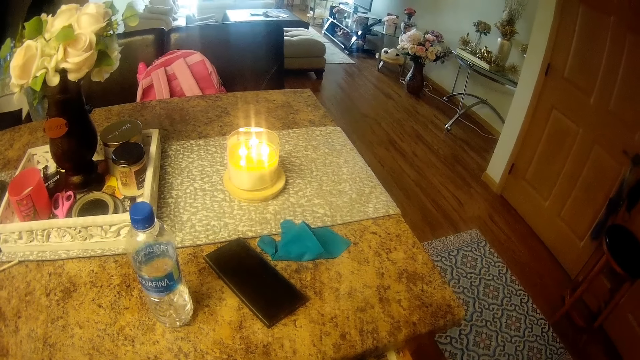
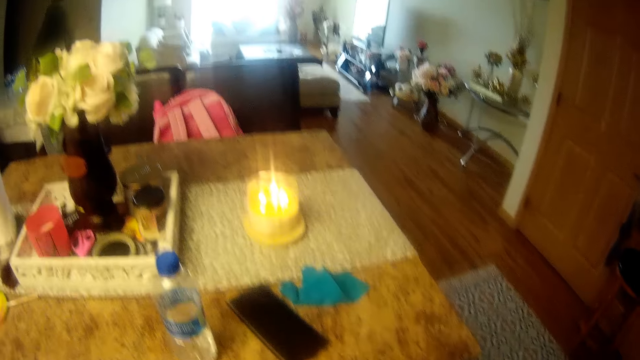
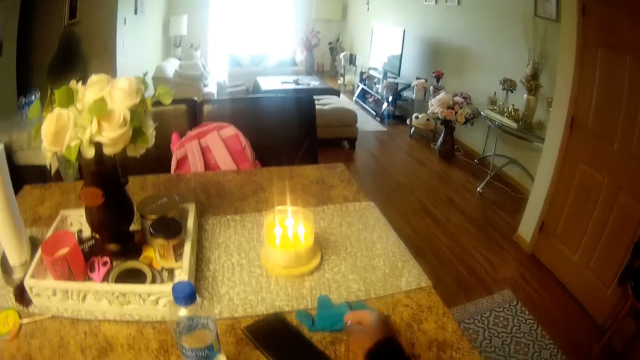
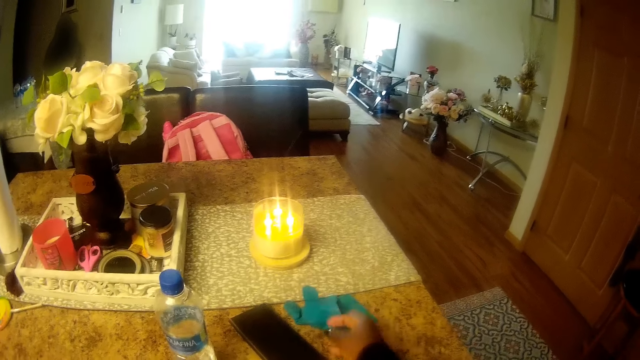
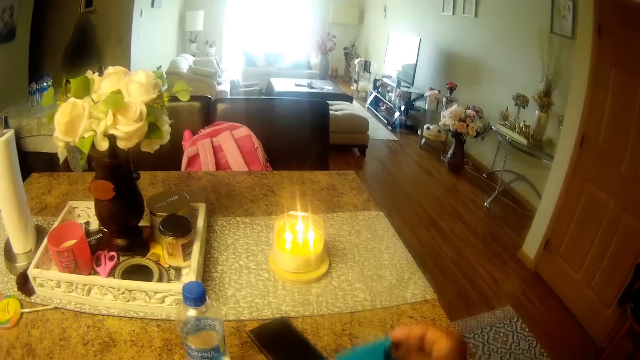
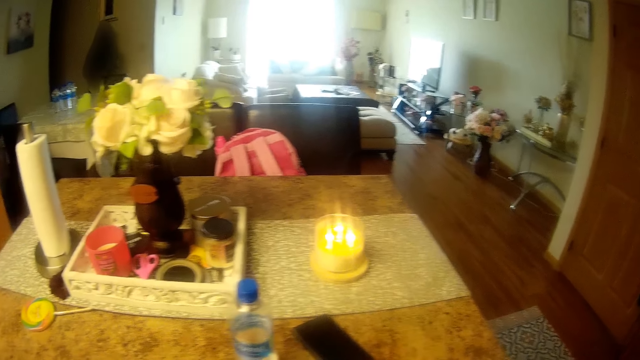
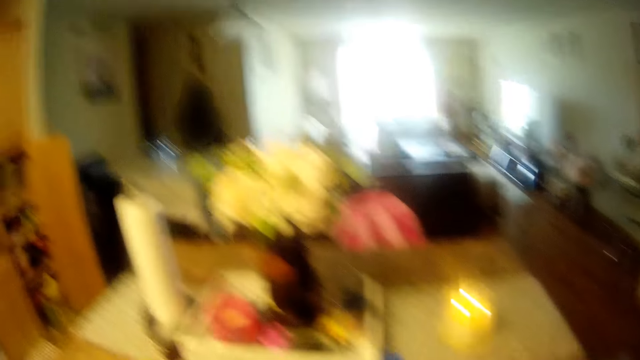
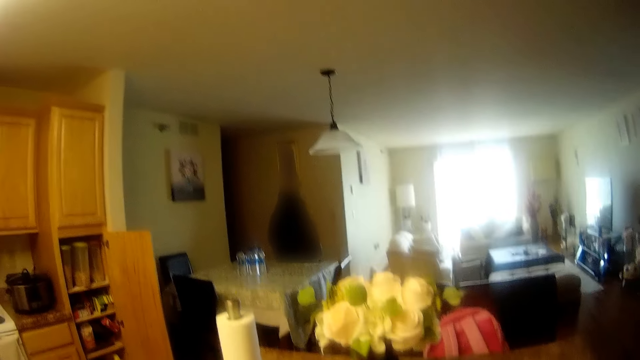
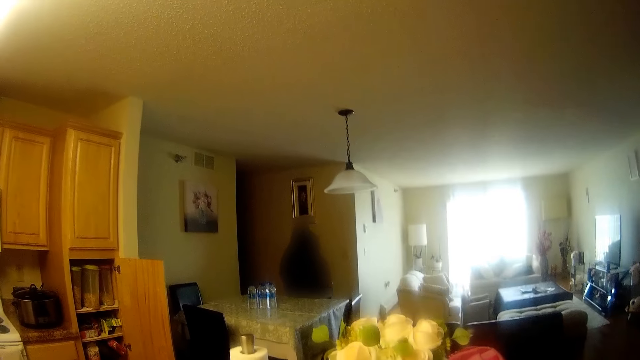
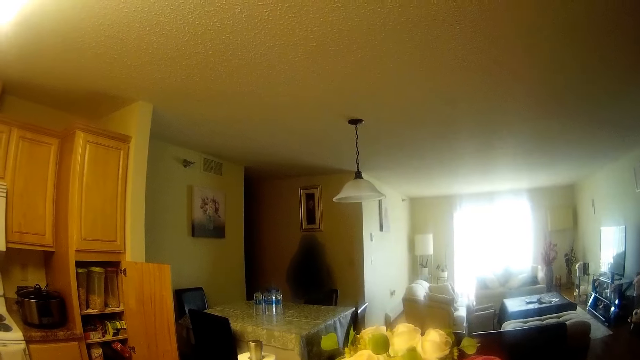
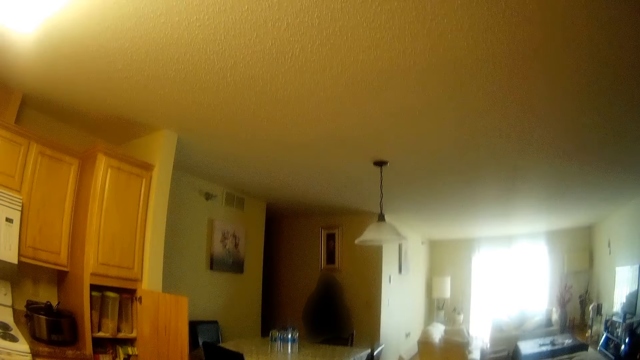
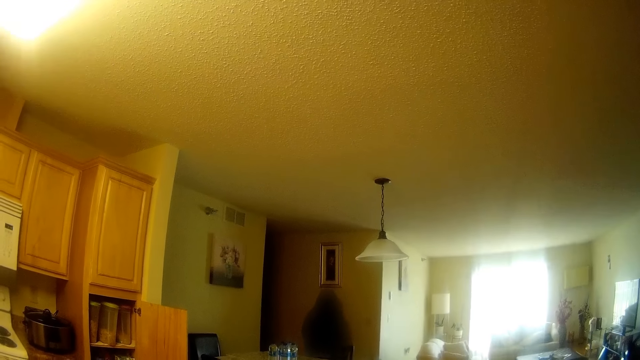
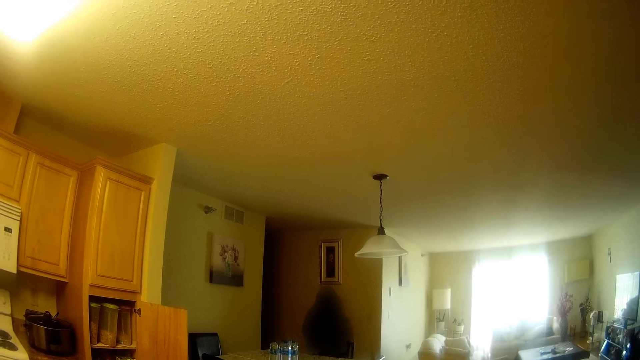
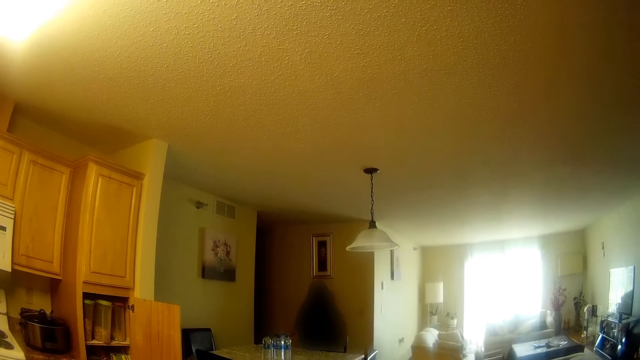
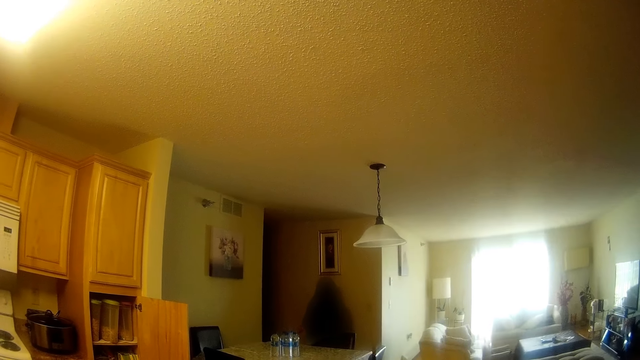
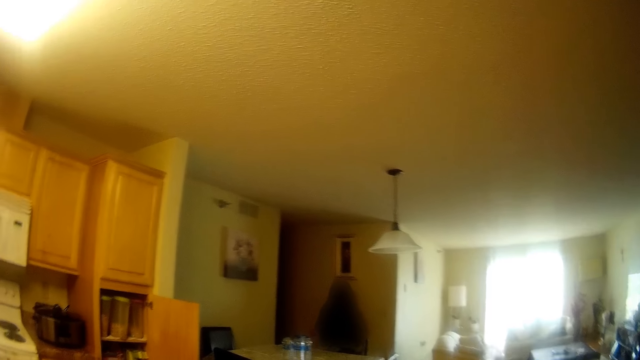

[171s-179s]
The camera wearer looks at the kitchen island. She picks a glove or rag on the table in the kitchen with her right hand.

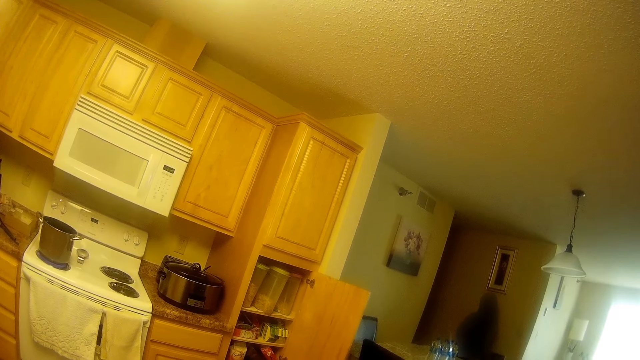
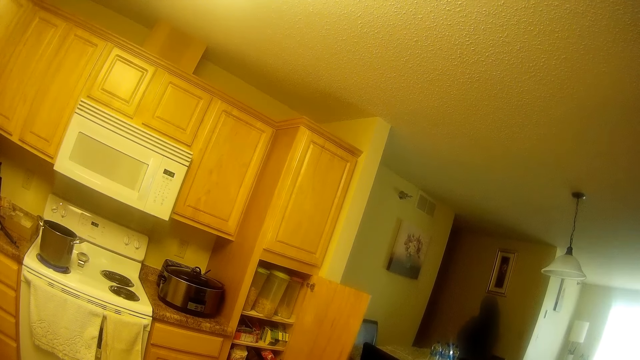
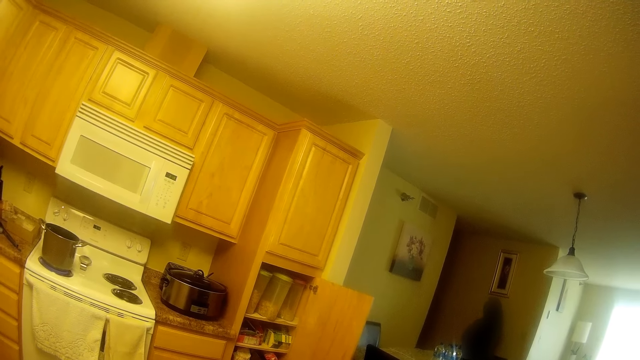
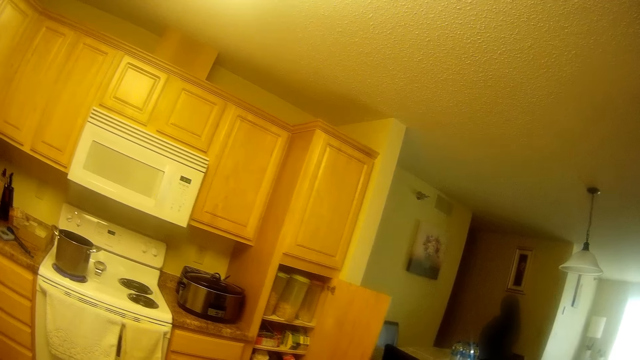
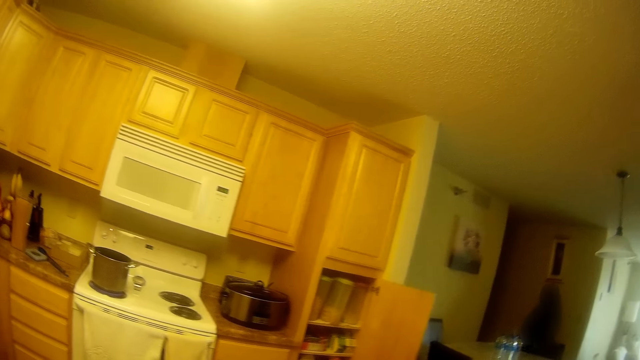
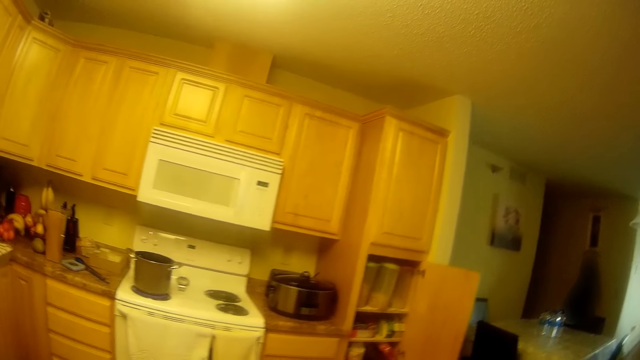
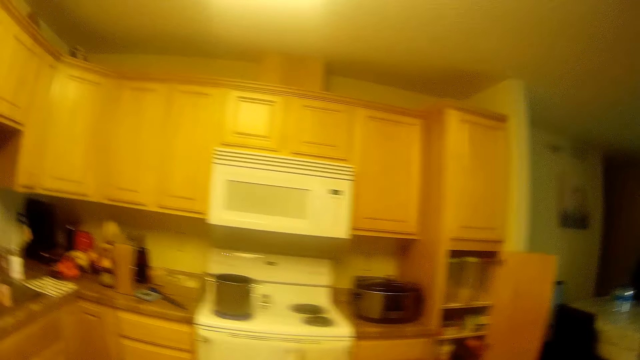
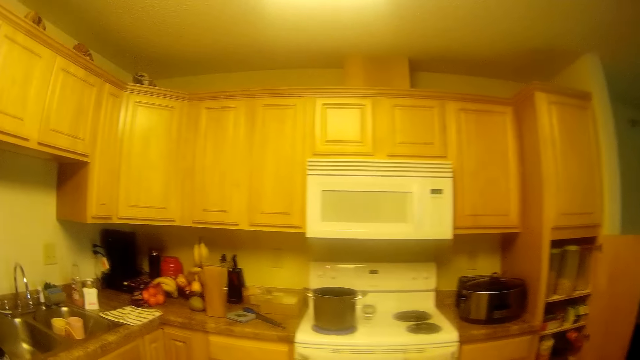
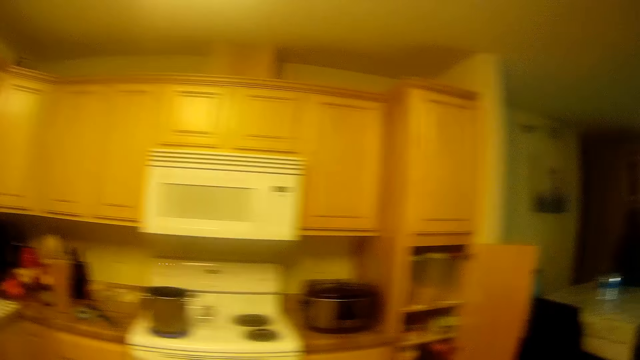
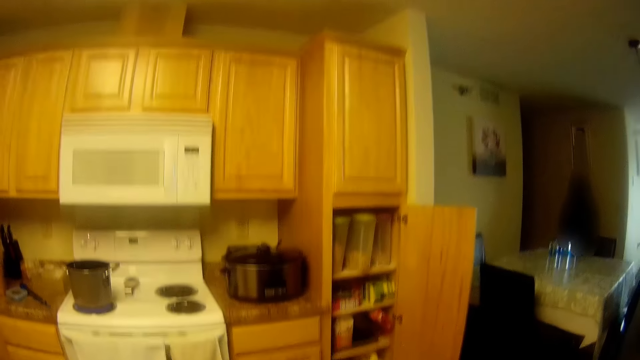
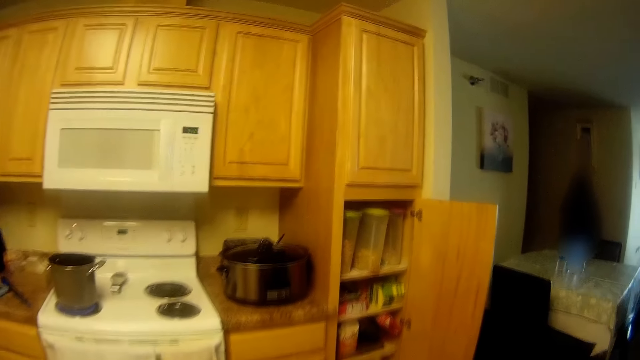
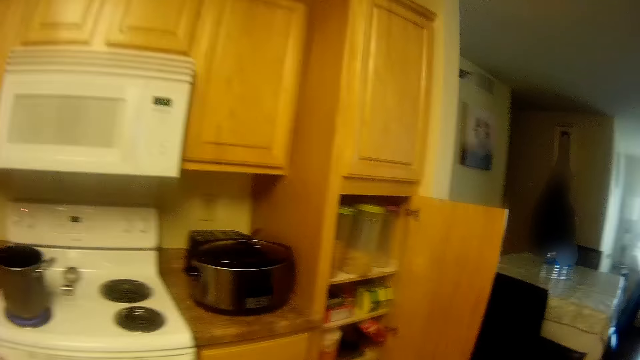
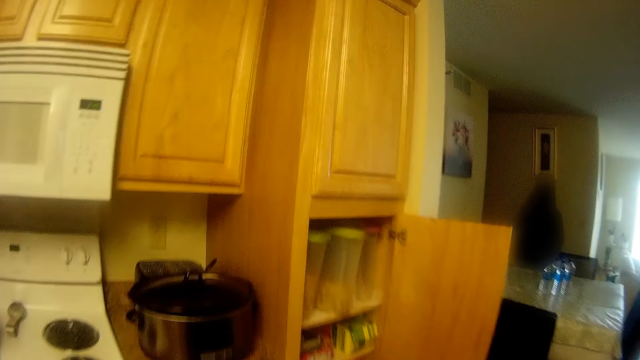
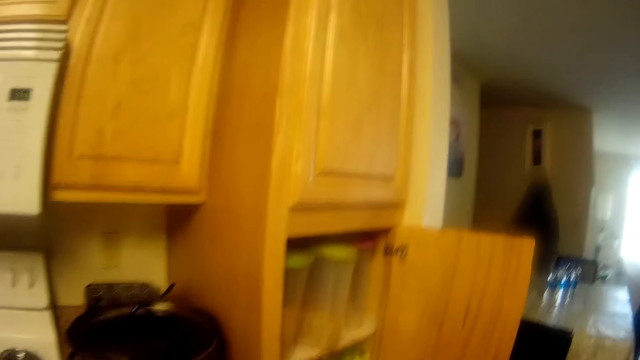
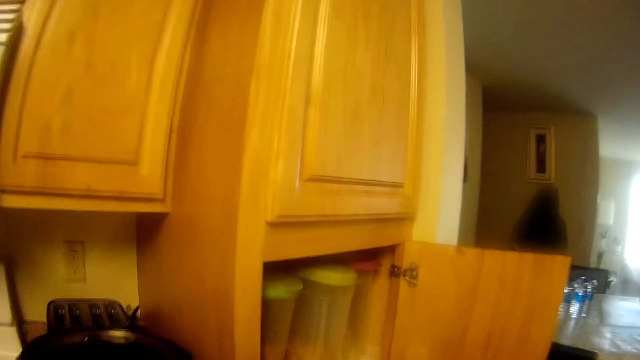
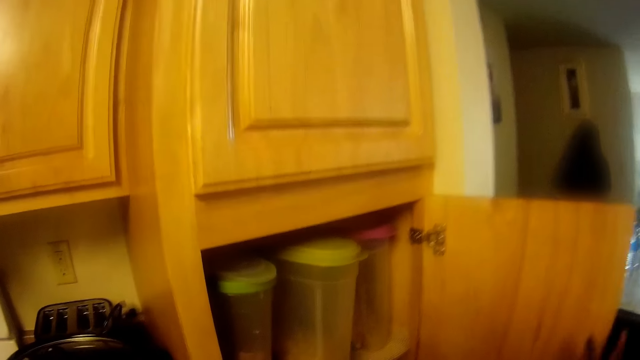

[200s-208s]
The camera wearer talks to a woman. They look on in the room.

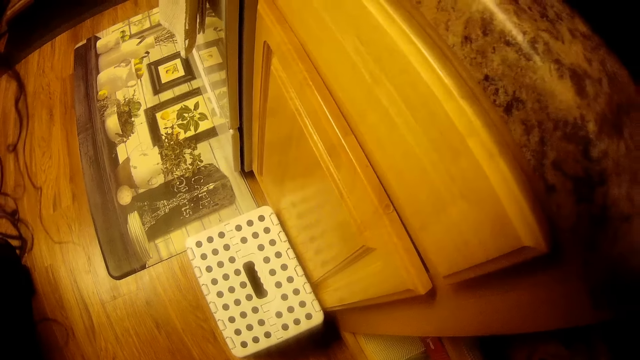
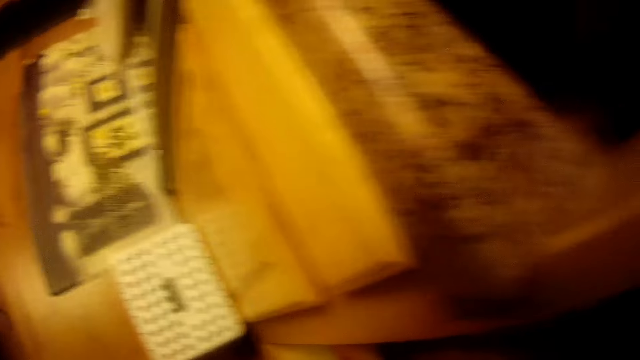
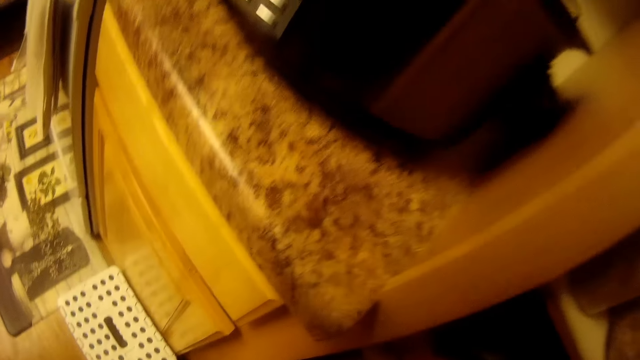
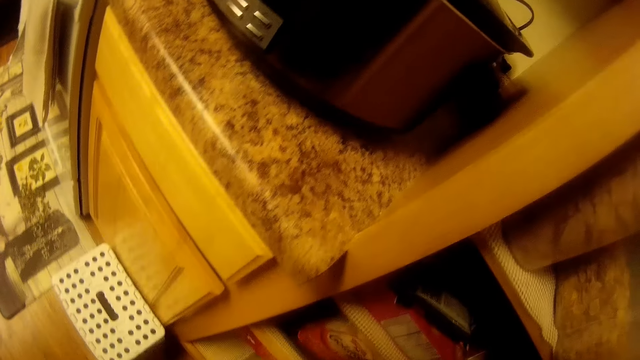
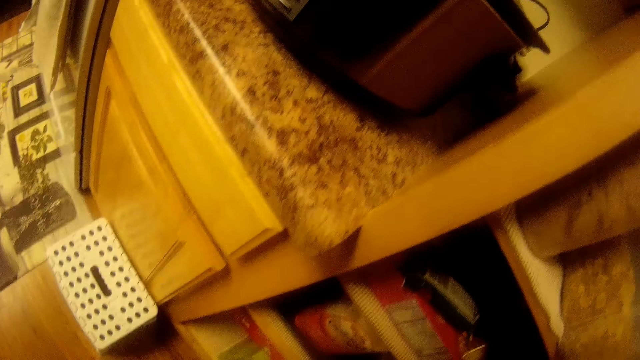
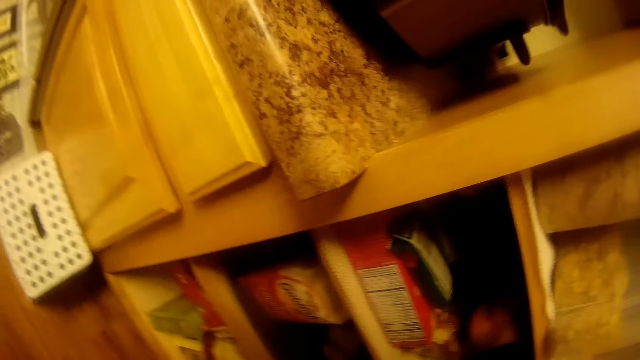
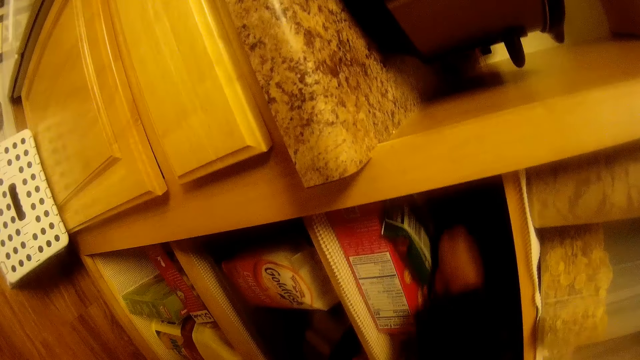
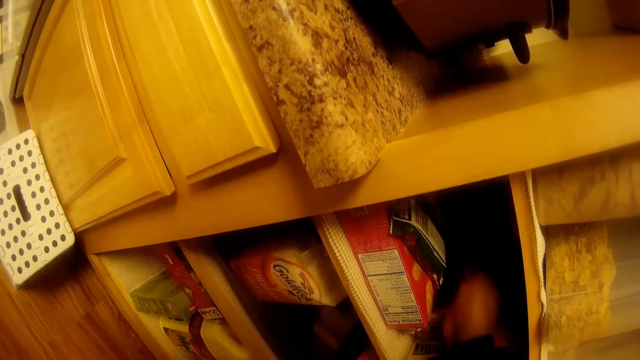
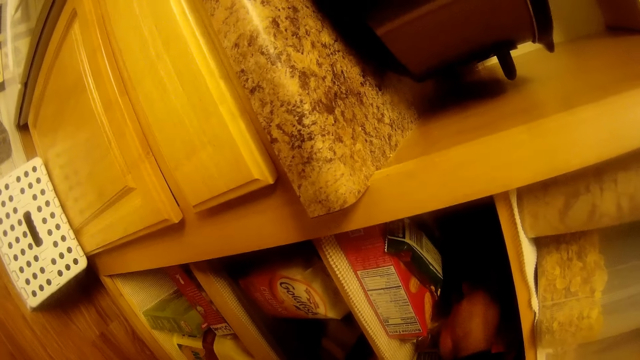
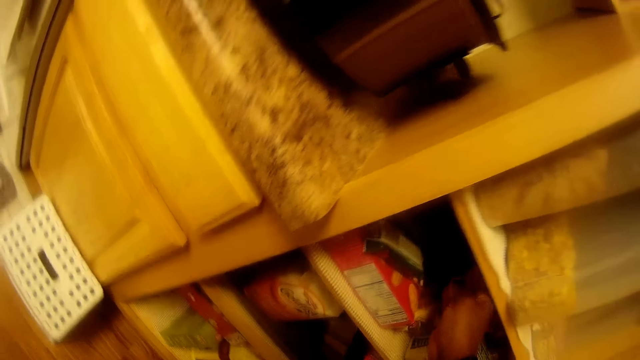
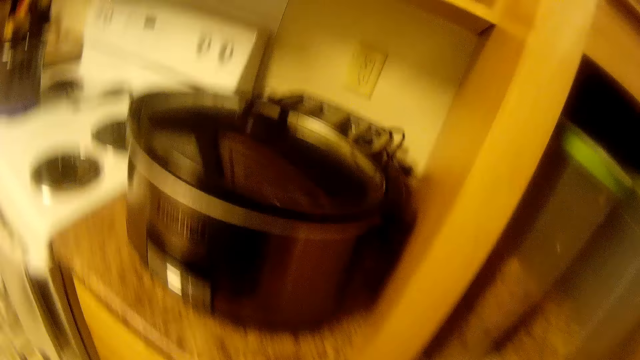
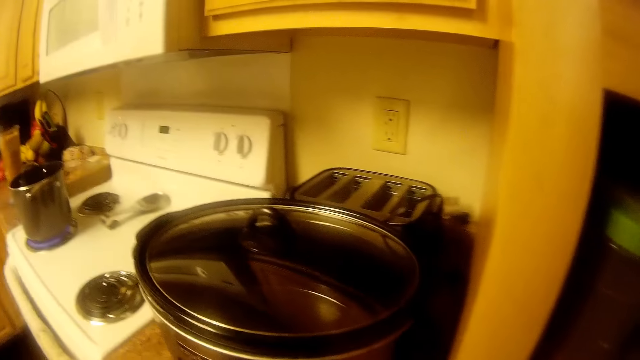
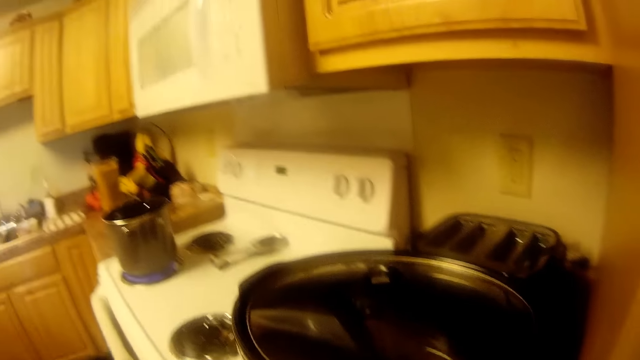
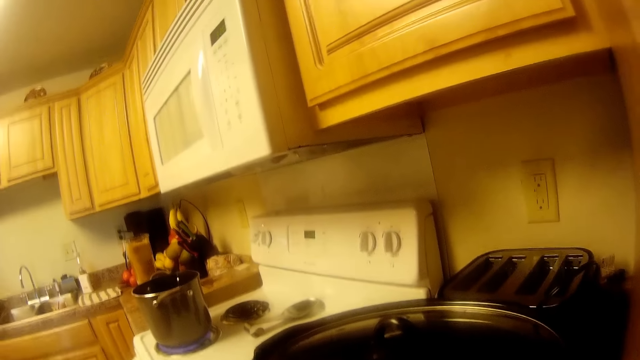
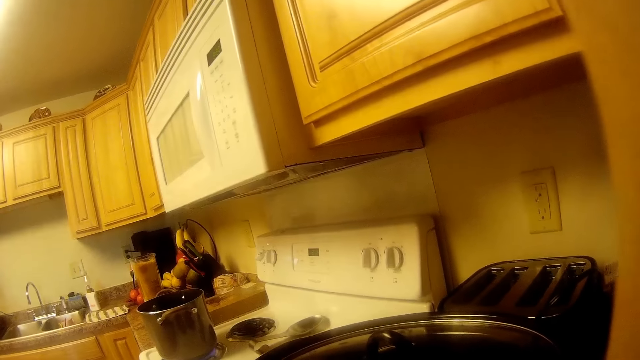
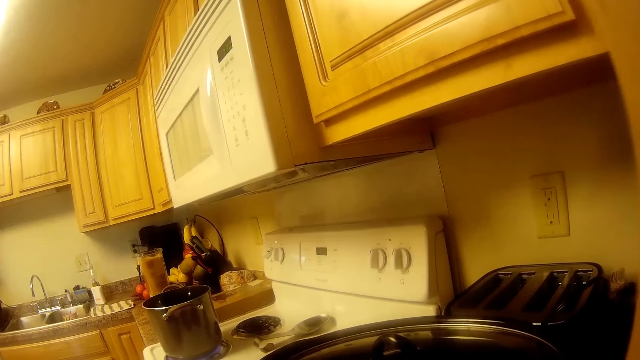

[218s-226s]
The camera wearer interacts with a girl. They search in the kitchen cabinet.
